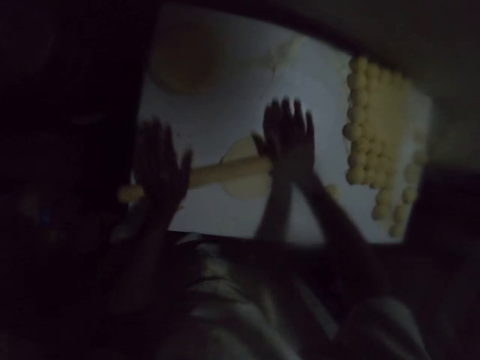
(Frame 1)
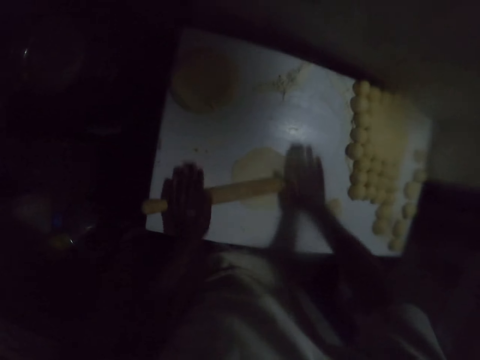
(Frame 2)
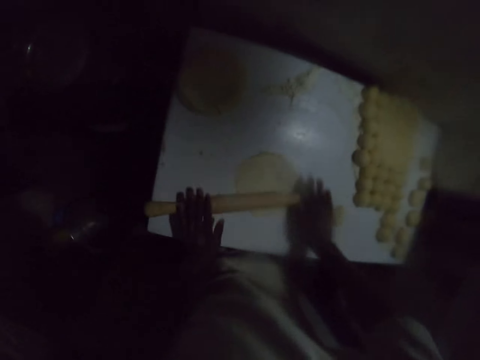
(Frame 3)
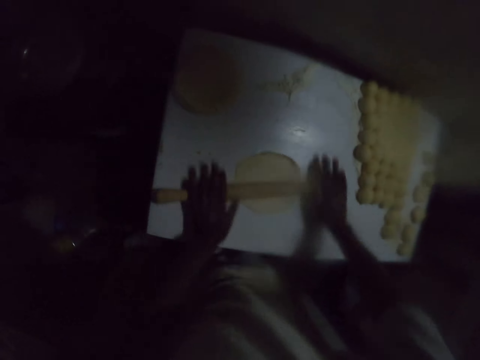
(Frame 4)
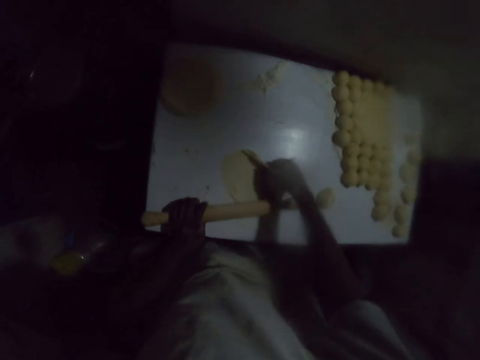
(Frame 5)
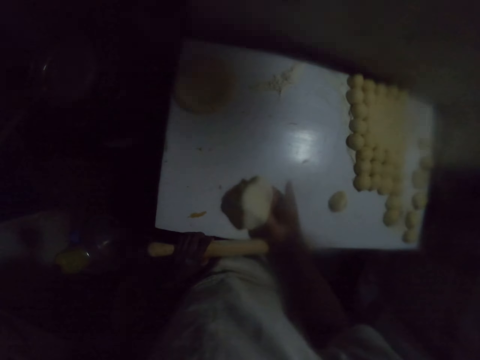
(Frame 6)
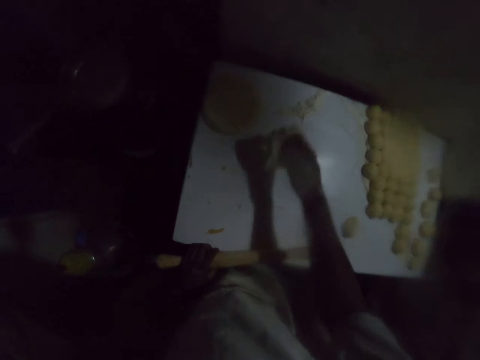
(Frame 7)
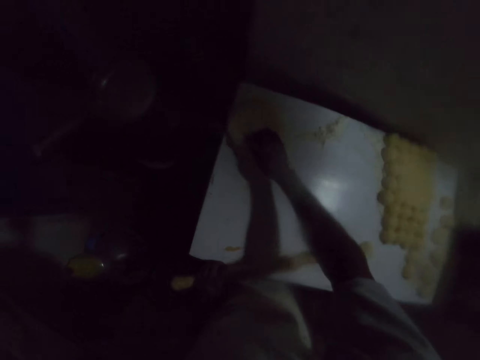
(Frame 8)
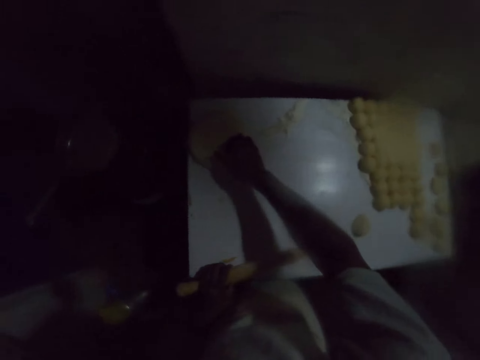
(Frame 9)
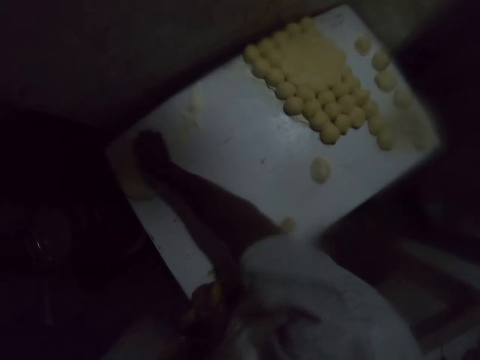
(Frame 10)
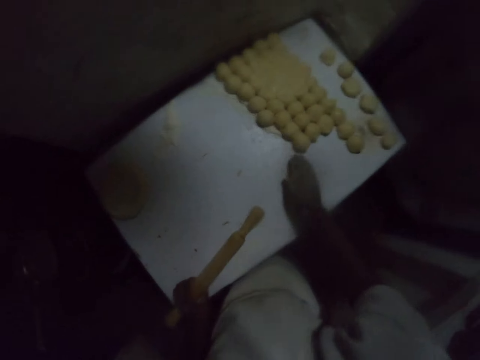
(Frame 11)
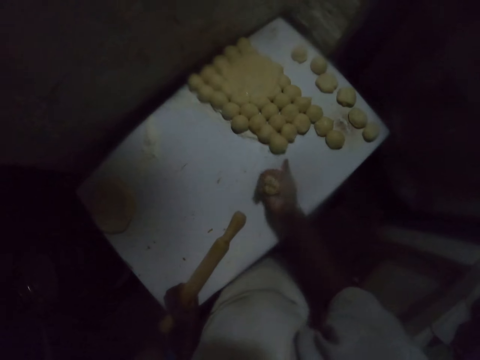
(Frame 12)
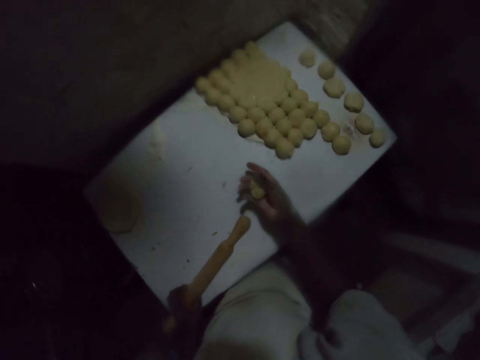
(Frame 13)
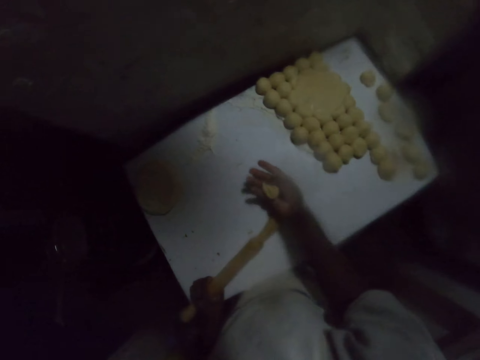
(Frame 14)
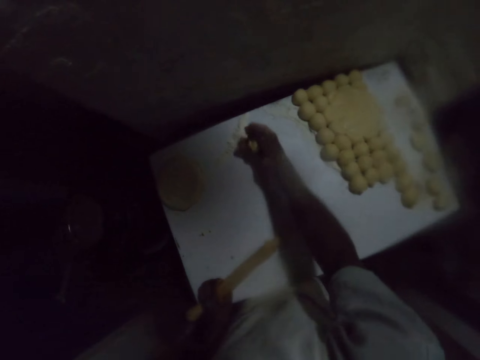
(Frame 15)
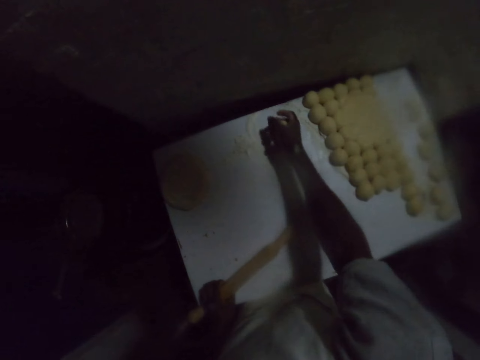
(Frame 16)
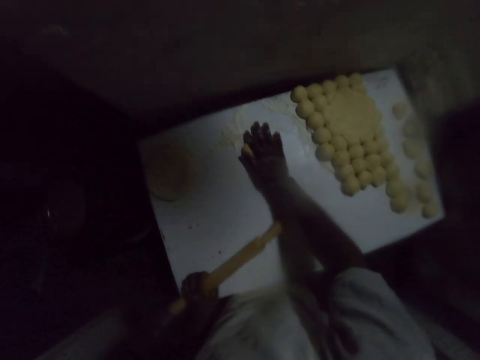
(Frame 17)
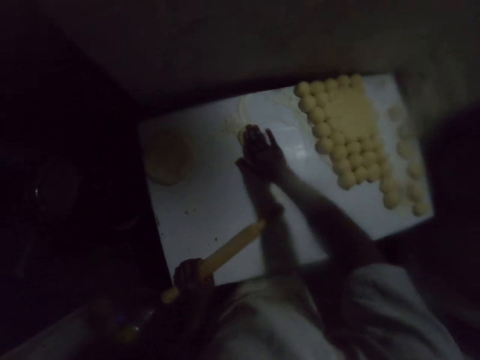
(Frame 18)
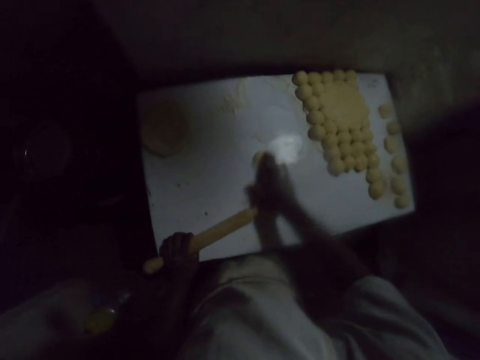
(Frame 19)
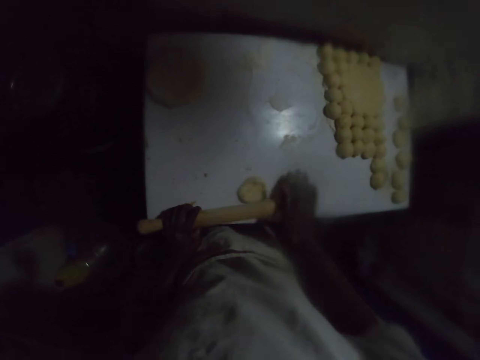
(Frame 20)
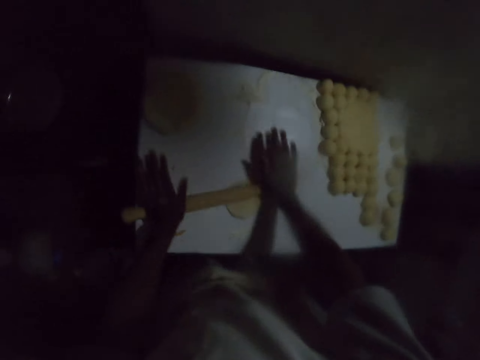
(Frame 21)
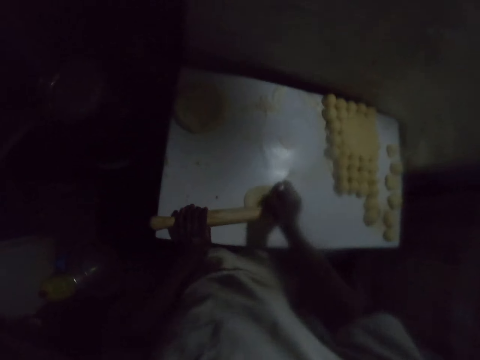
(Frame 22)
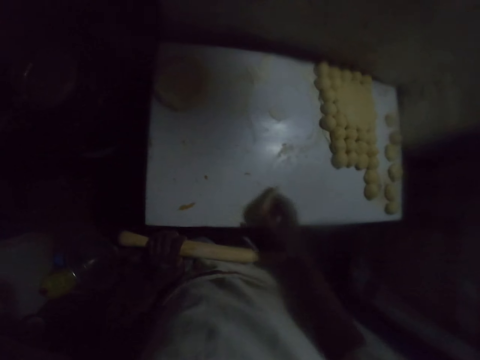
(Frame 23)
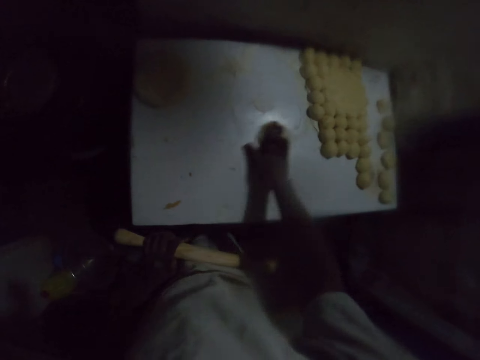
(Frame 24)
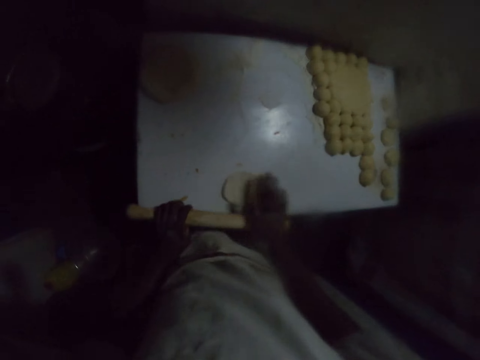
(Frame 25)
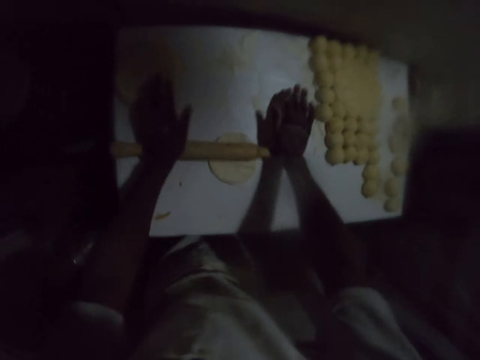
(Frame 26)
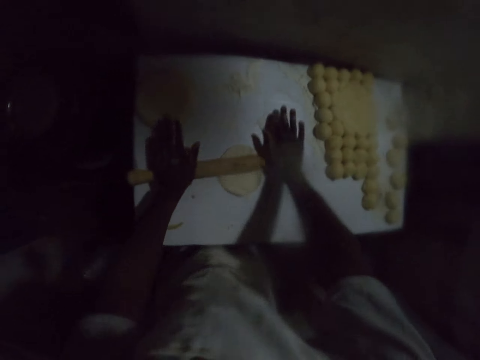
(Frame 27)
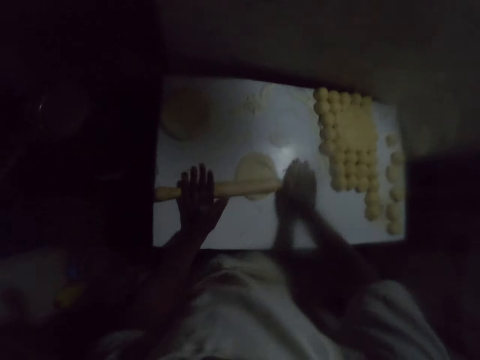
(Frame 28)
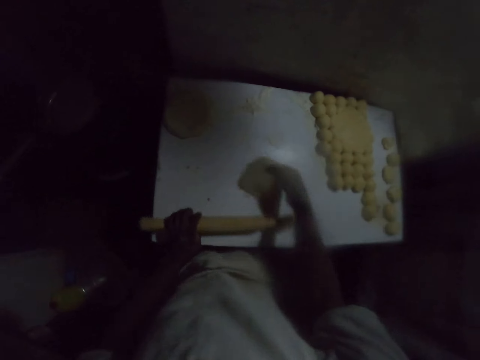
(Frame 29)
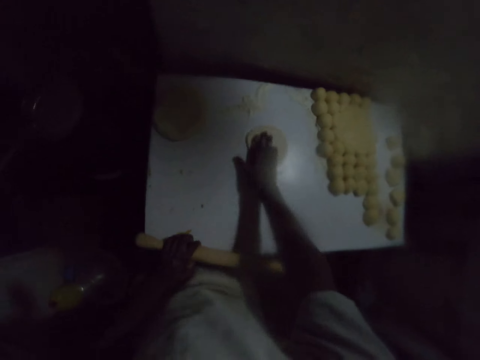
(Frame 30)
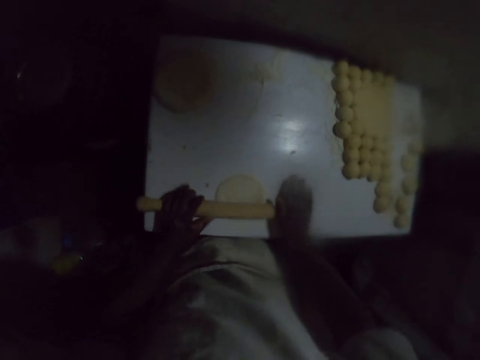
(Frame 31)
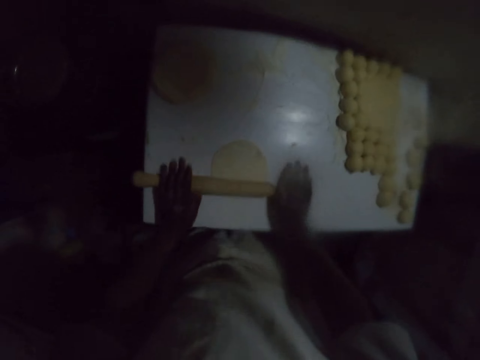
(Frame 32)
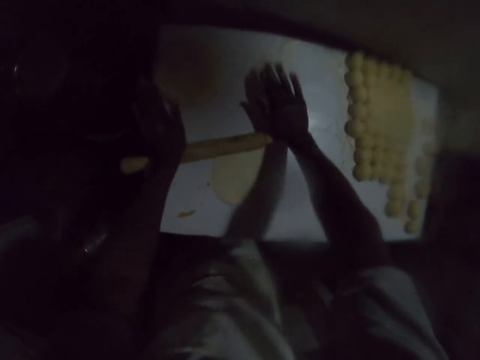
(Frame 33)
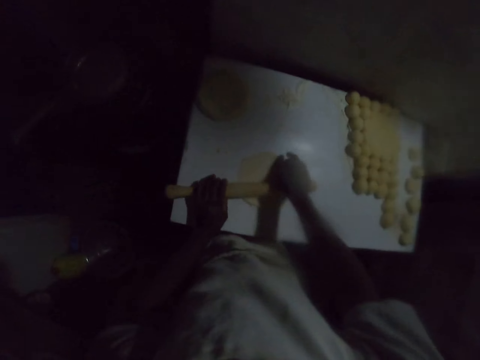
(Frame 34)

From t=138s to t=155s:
The camera wearer rolls the dough, flips the dough, and puts the dough aside. They pick up the dough and rub the dough on the table. They roll the dough and flip the dough. They rub the dough on the table, roll the dough, and flip the dough. They roll the dough.

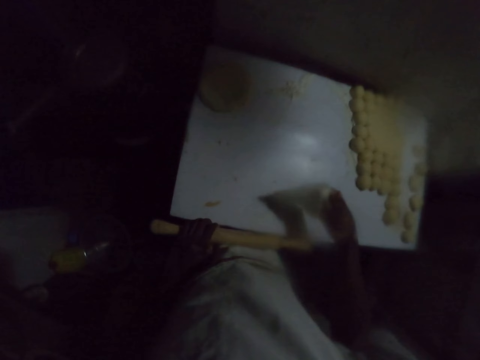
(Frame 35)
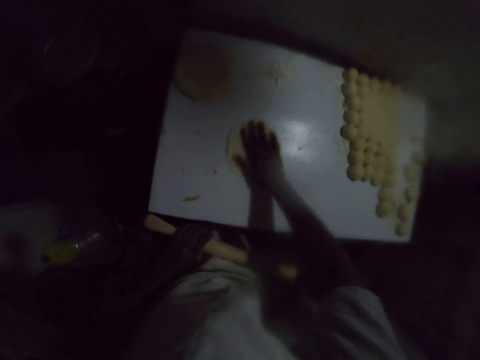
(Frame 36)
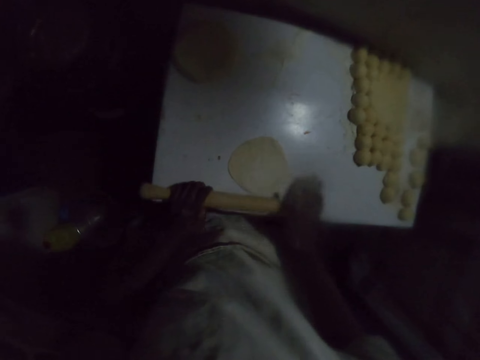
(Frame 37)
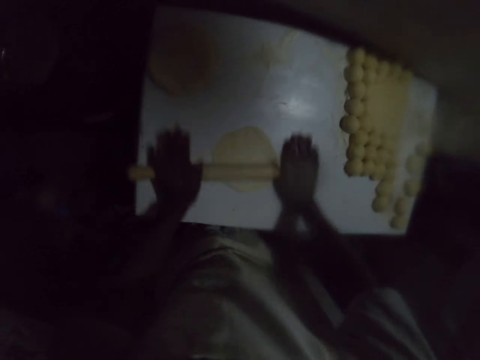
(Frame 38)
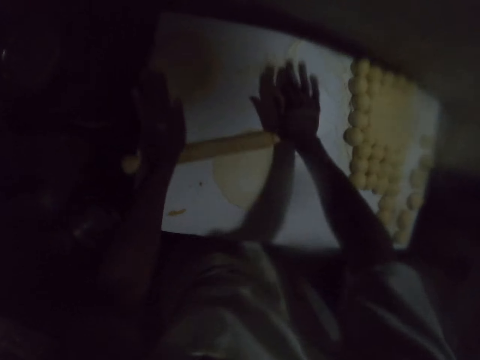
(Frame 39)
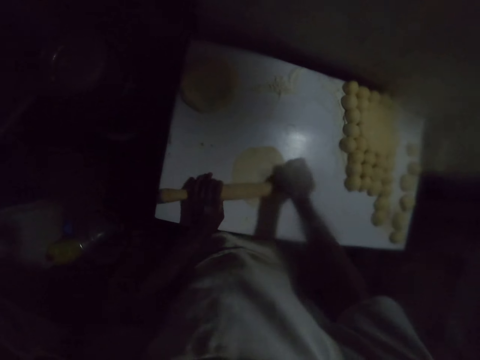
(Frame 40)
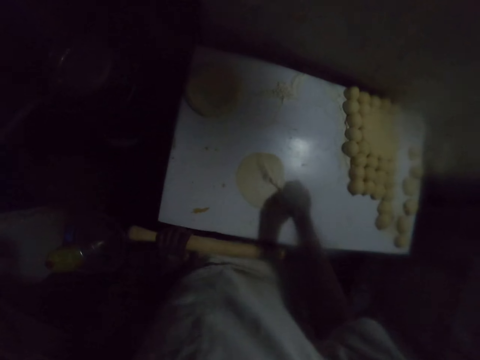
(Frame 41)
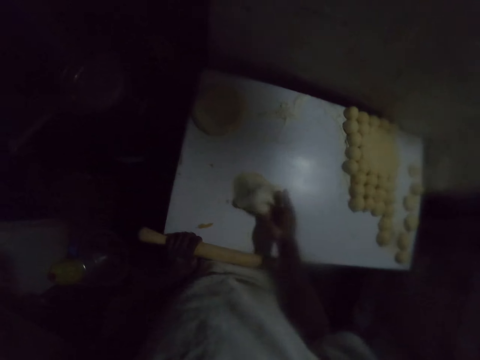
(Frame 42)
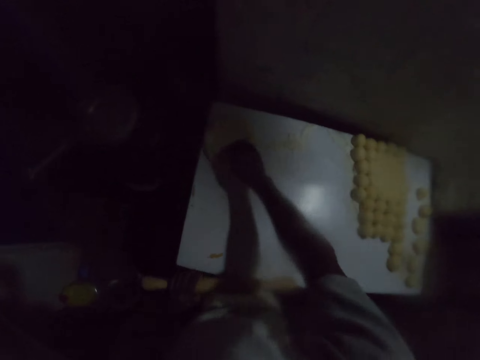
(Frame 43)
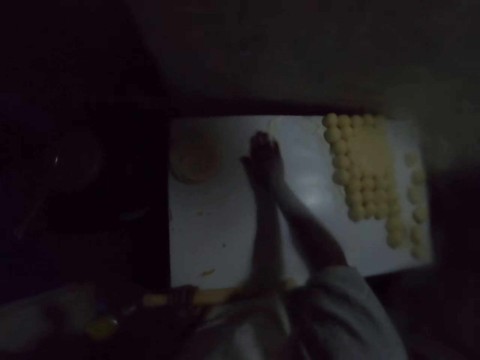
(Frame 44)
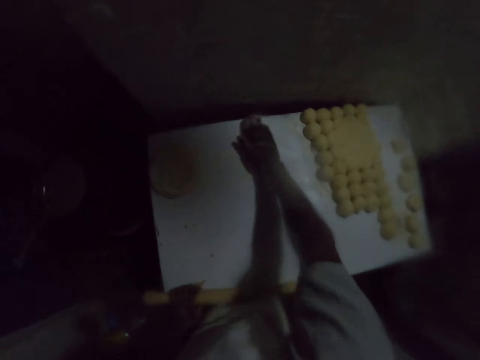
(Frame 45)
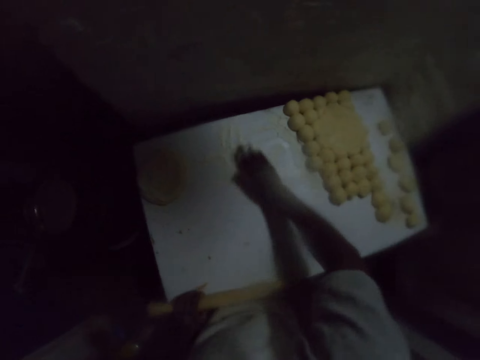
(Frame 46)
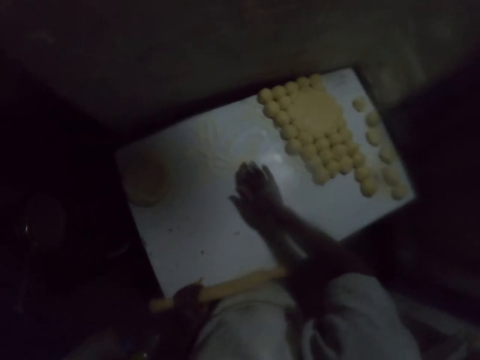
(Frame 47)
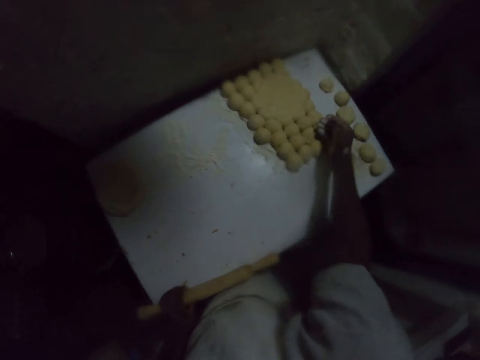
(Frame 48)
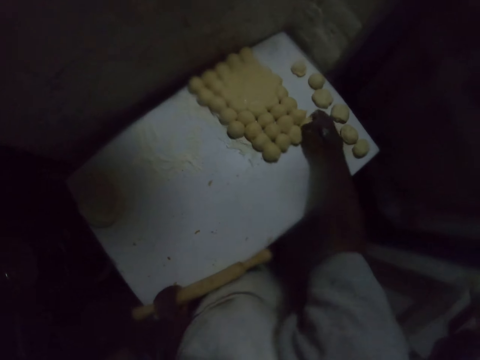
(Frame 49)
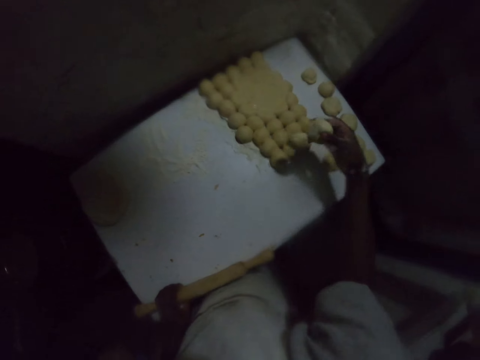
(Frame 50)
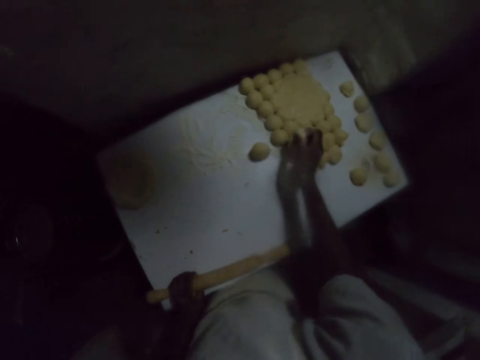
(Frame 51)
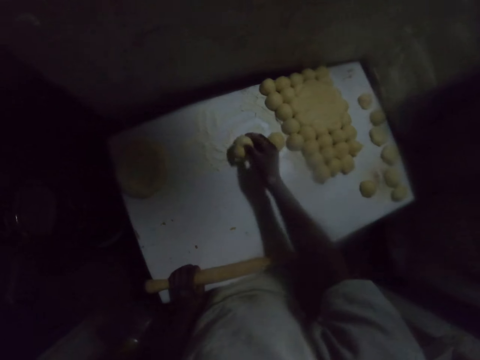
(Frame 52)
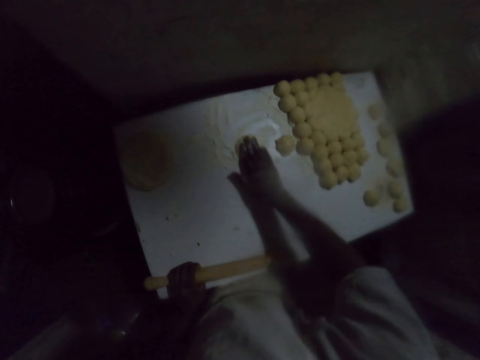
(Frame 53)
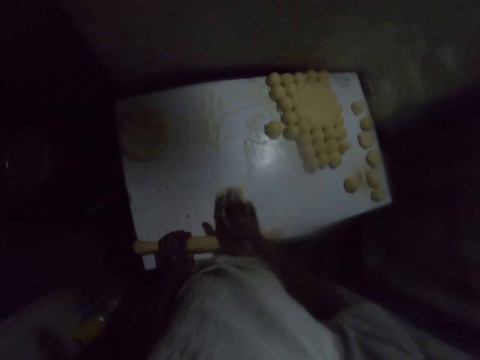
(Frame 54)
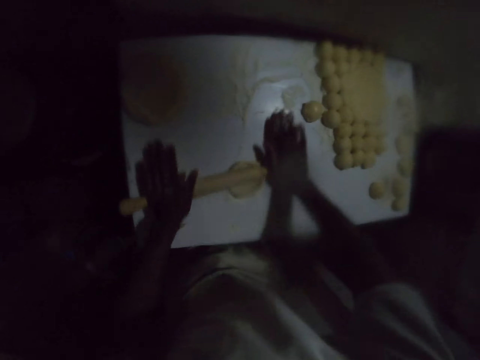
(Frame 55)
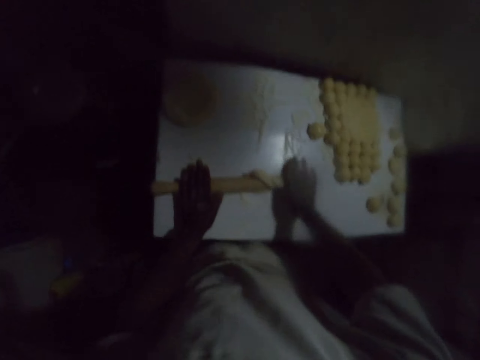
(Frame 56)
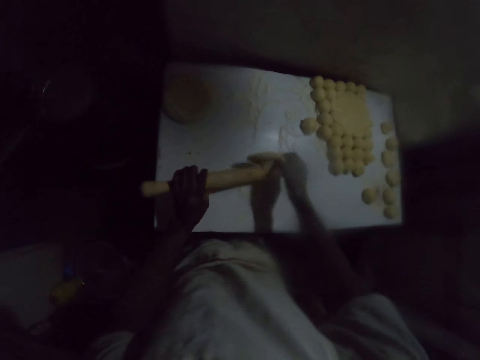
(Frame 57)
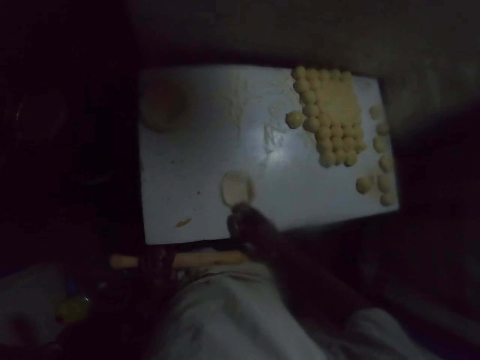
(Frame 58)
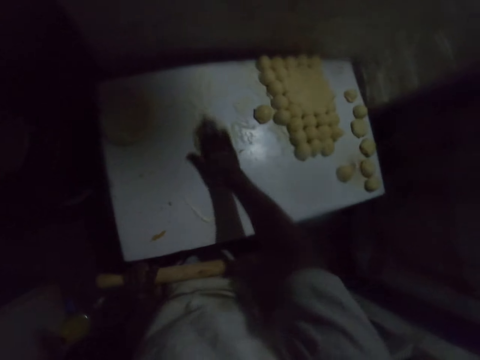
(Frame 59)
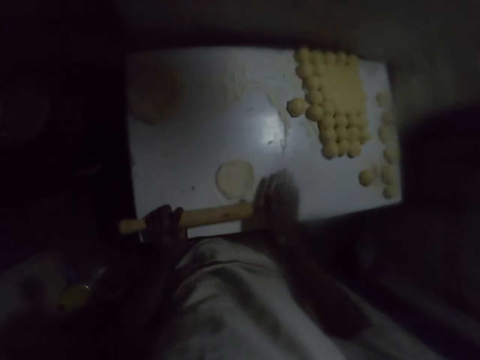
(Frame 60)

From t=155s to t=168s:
The camera wearer flips the dough, rubs the dough on the table, flips the dough, and rolls the dough. They put the dough aside. They rub the hands on the flour. They pick up the dough and rub the dough on the table. They roll the dough, flip the dough, and rub the dough on the table.
